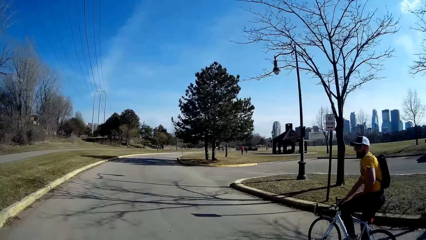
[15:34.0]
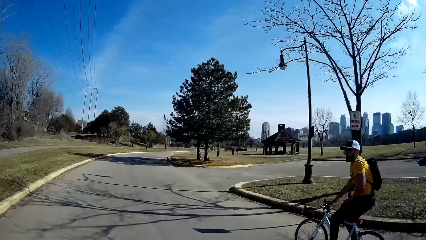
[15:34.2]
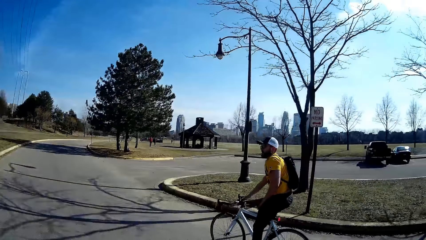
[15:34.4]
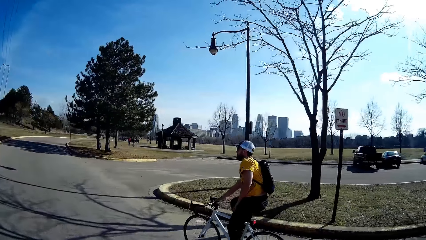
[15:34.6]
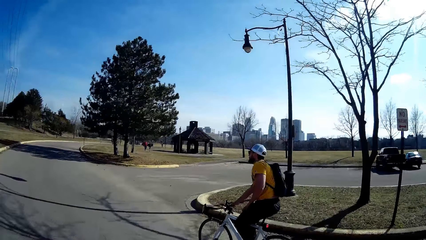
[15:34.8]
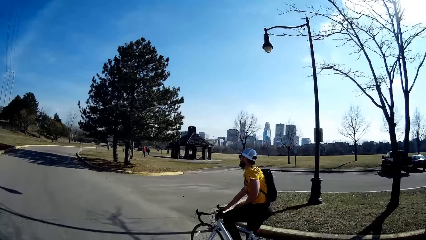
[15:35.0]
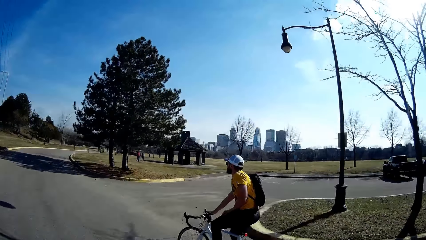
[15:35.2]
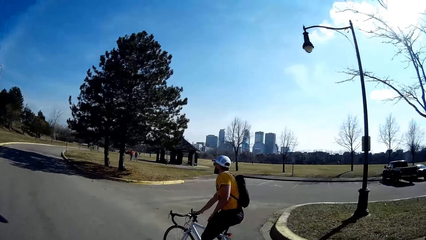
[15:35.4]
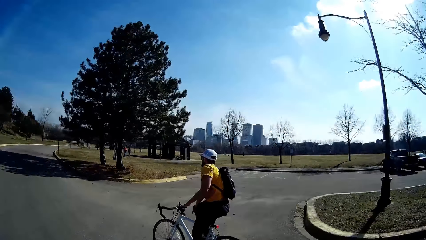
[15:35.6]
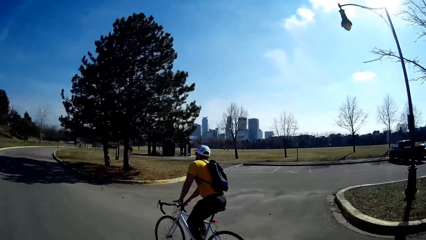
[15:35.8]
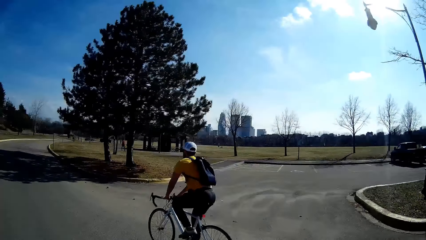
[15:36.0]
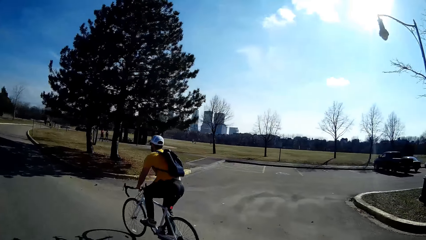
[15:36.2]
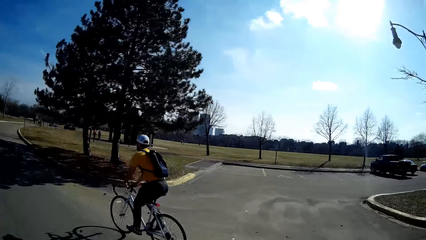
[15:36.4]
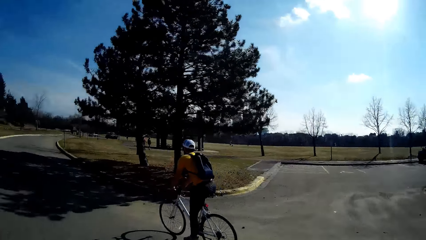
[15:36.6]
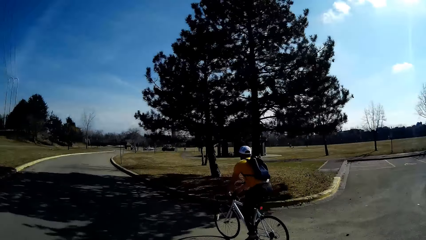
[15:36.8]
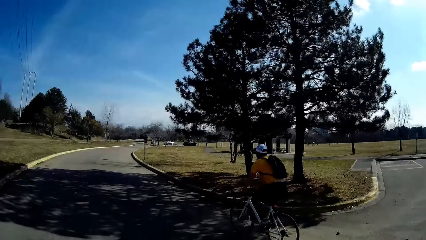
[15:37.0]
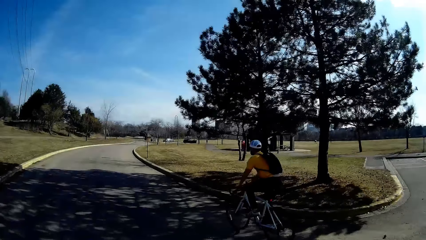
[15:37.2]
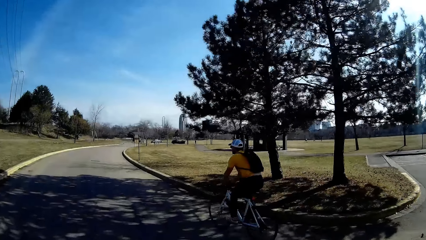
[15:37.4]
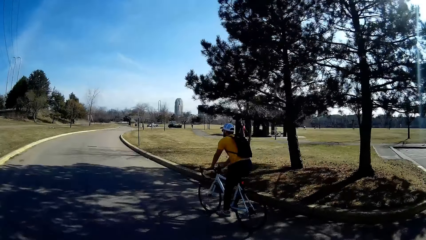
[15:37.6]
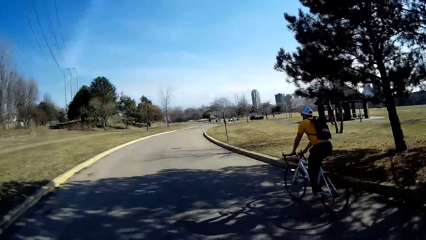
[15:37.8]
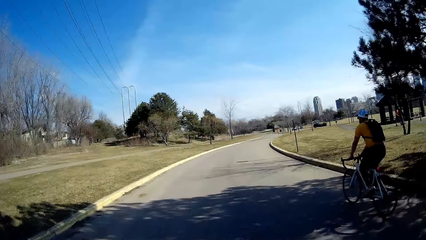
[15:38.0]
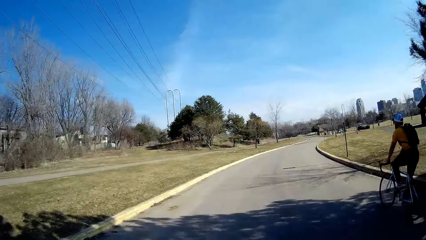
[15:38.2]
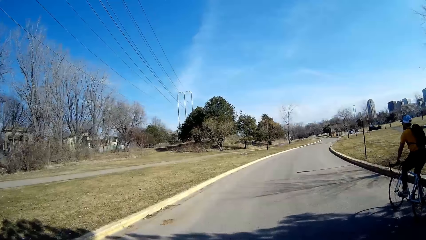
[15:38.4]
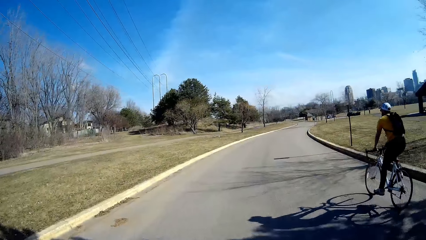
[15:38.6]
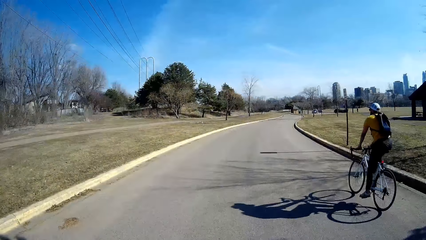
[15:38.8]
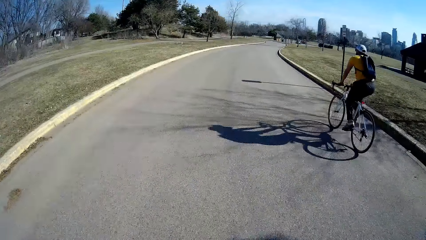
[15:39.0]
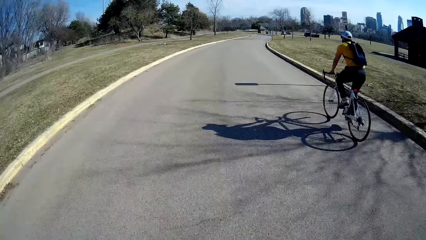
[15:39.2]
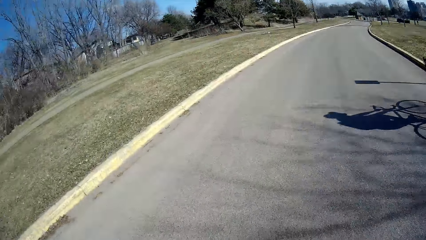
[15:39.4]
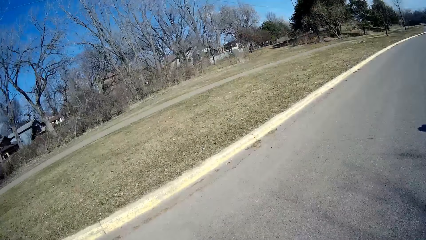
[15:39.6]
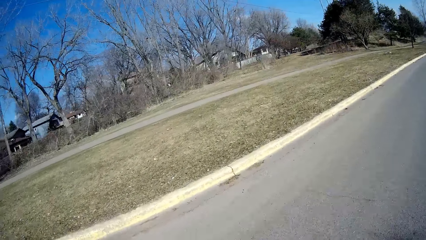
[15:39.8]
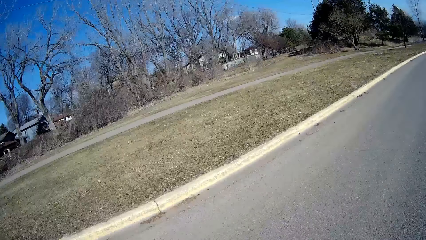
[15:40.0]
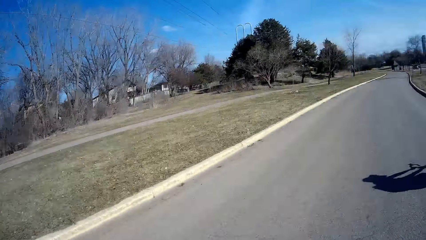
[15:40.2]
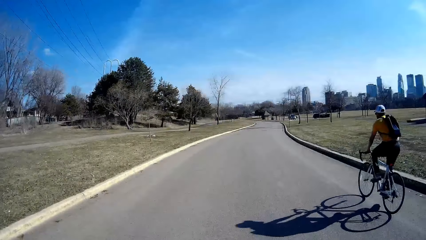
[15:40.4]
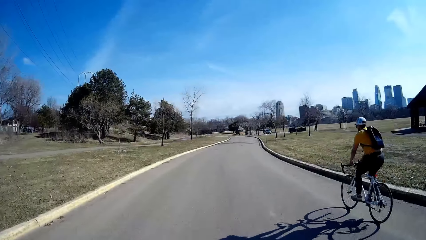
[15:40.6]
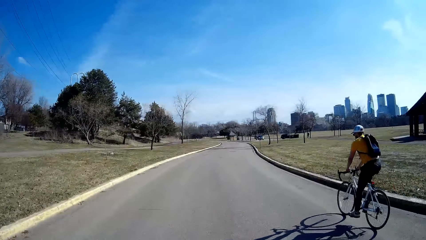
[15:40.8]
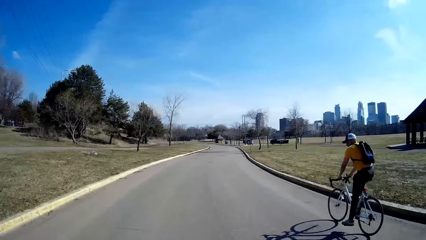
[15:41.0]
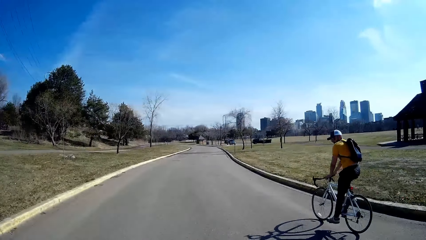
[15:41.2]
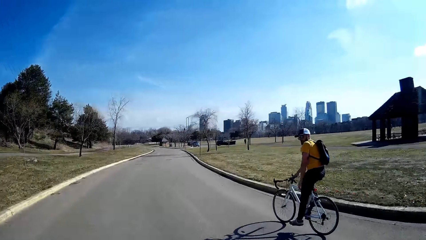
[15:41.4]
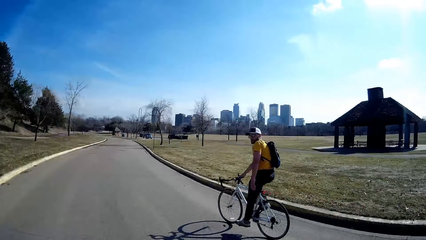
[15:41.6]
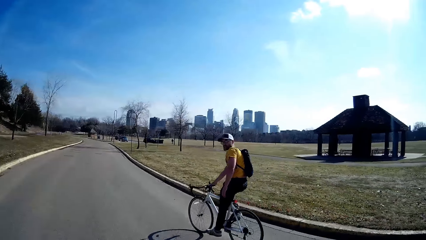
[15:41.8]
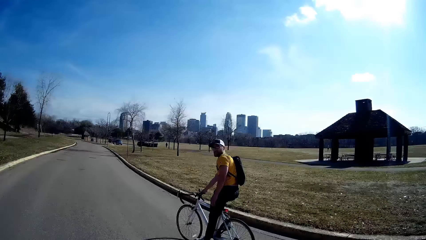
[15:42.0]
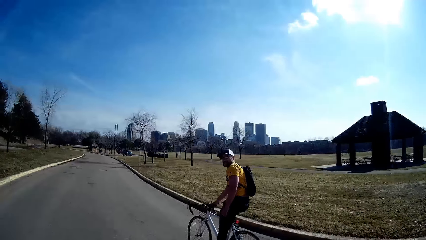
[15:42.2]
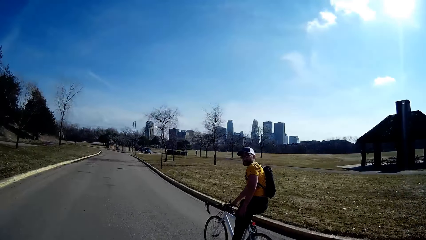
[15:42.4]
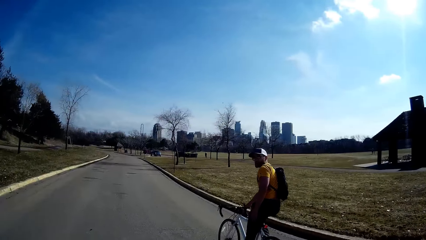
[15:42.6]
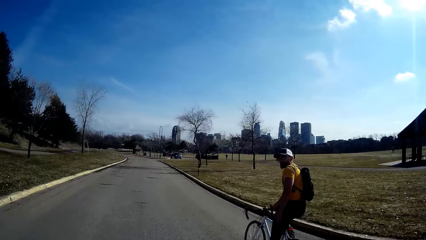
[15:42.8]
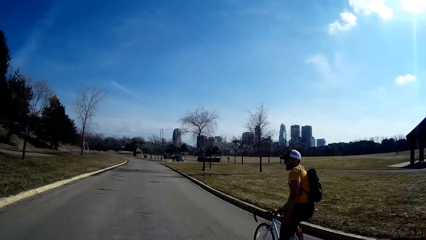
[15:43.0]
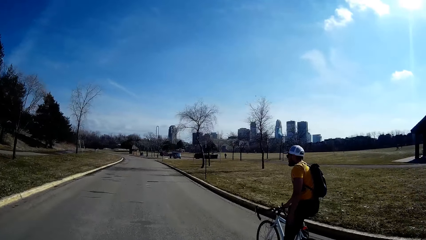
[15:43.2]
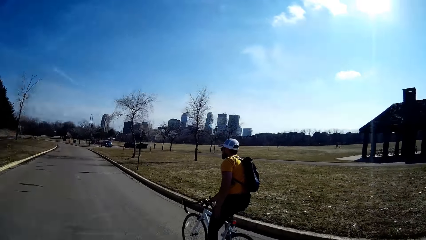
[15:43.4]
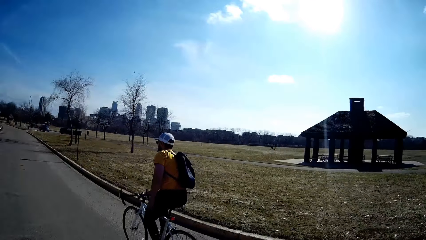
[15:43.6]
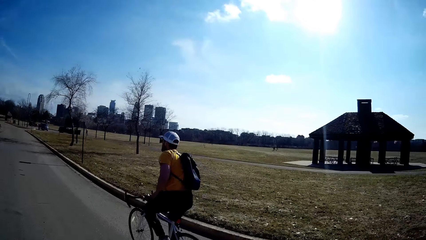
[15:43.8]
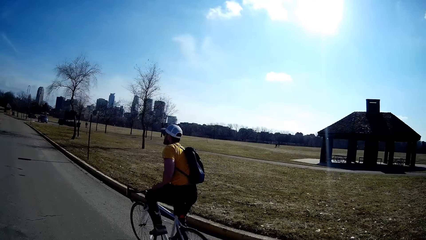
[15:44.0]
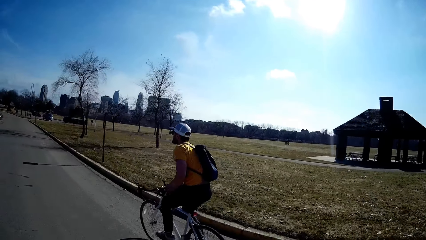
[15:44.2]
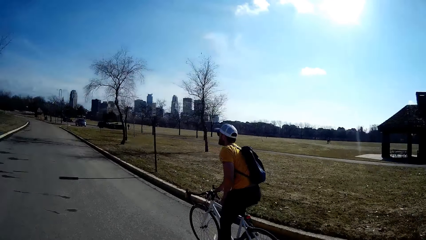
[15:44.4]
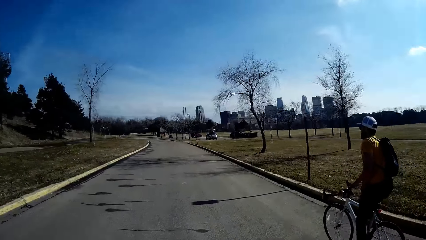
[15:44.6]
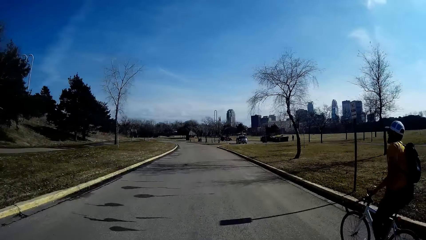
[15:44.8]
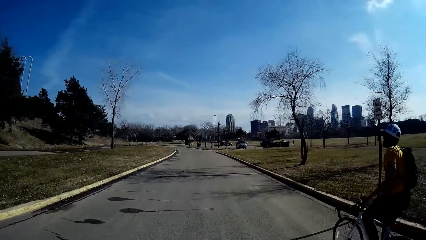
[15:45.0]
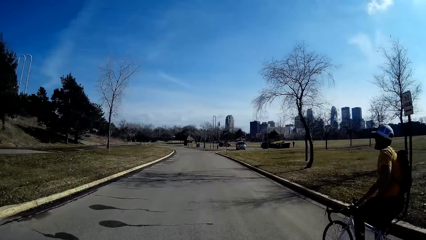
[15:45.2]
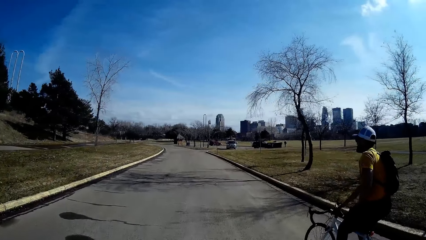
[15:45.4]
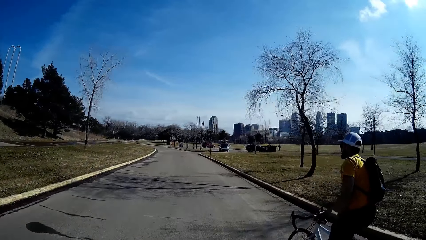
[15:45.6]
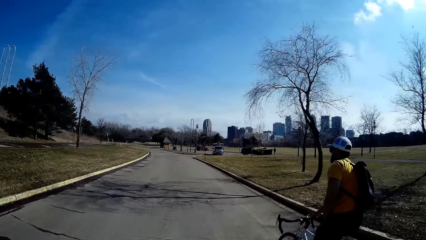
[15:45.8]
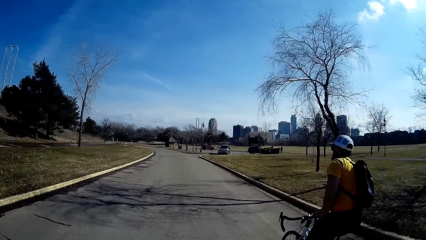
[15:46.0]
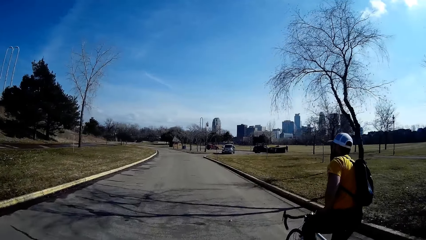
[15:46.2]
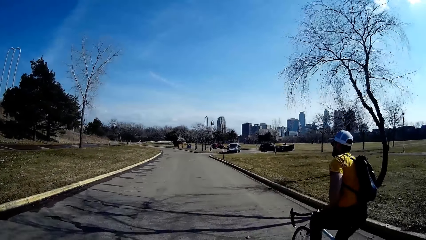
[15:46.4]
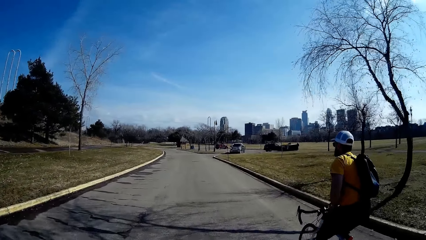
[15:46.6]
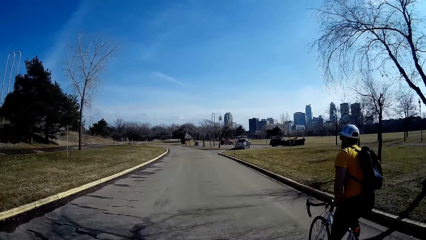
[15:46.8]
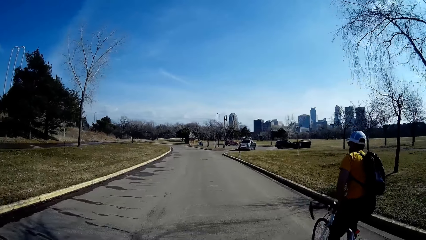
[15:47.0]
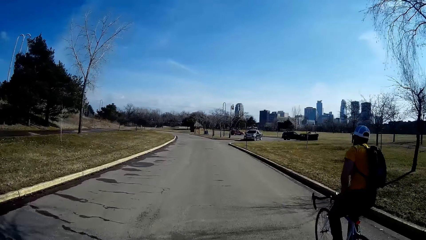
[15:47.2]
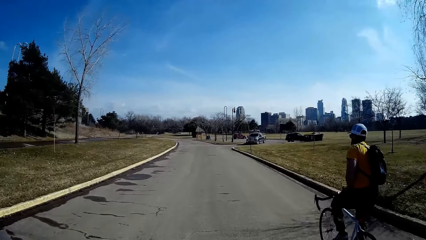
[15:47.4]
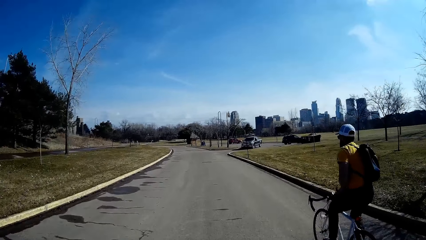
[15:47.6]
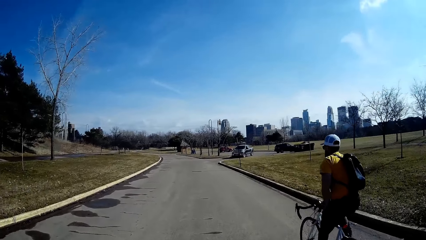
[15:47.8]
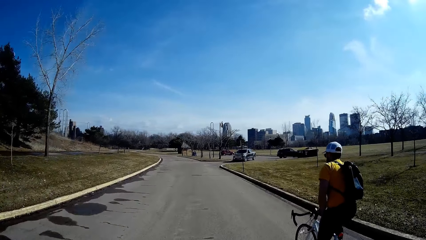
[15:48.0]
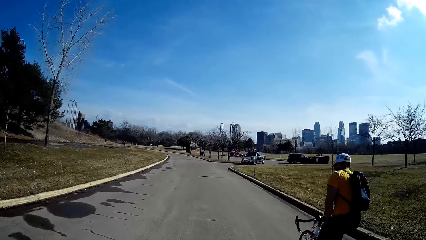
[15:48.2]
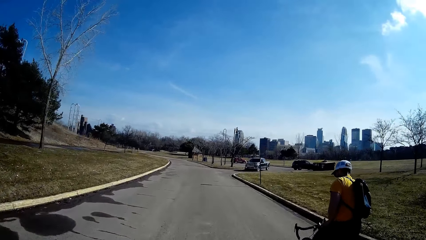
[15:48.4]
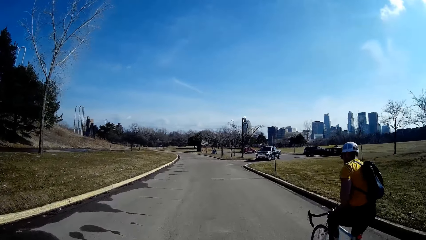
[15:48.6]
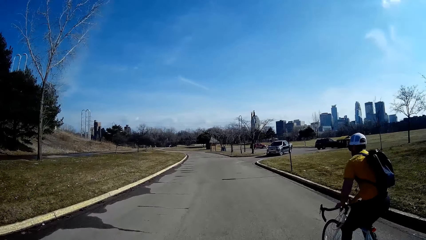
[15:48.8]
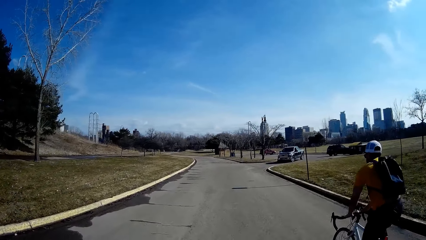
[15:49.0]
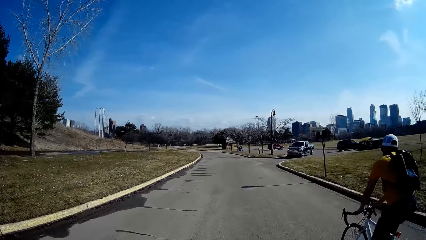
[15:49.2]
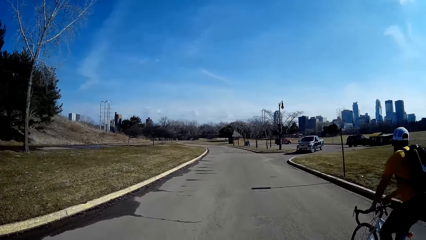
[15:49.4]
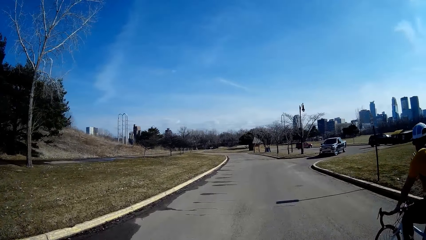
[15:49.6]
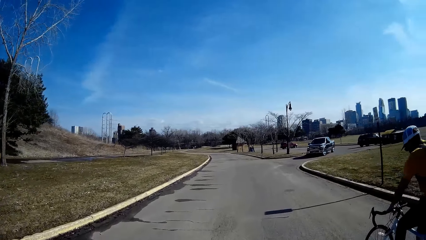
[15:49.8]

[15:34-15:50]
The camera wearer talks to a person. They ride the bicycle. They talk to the person. They ride the bicycle.
